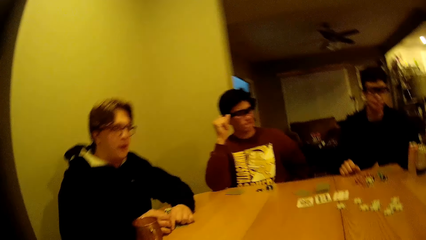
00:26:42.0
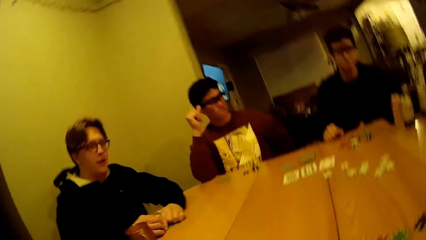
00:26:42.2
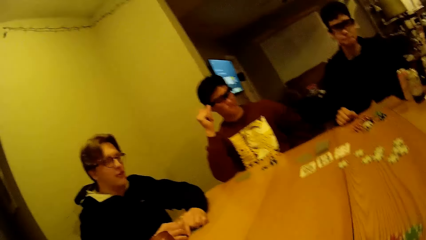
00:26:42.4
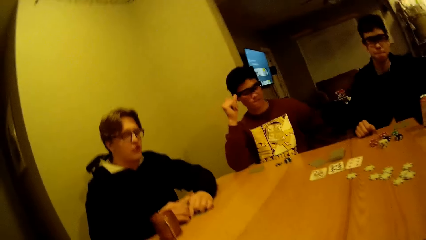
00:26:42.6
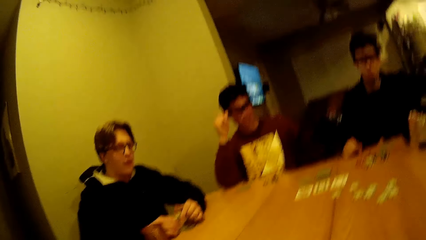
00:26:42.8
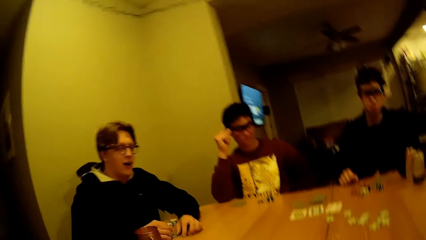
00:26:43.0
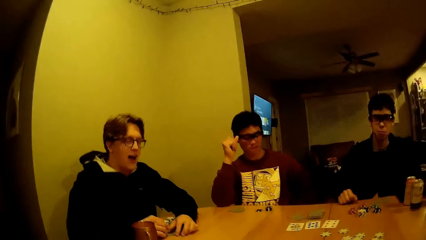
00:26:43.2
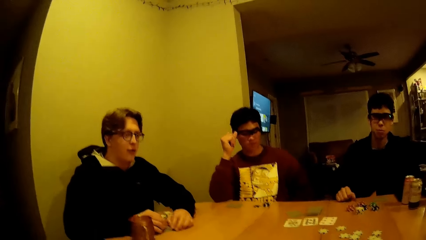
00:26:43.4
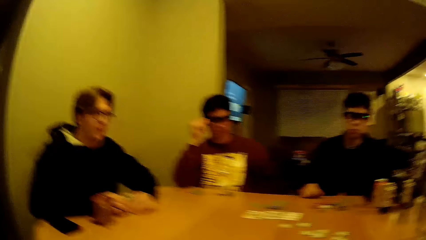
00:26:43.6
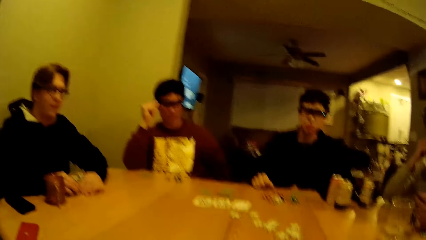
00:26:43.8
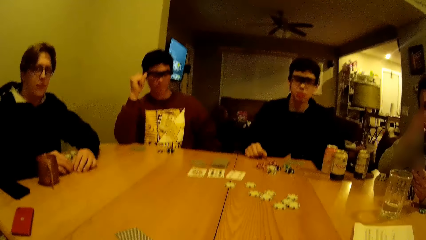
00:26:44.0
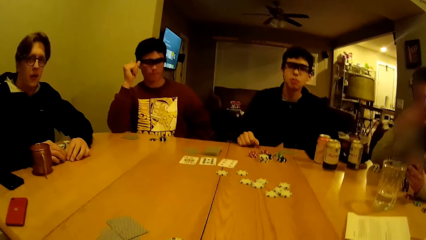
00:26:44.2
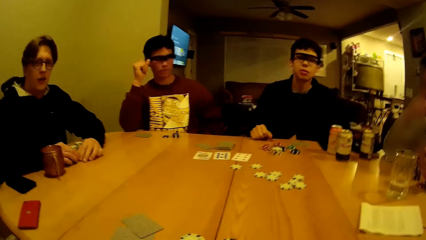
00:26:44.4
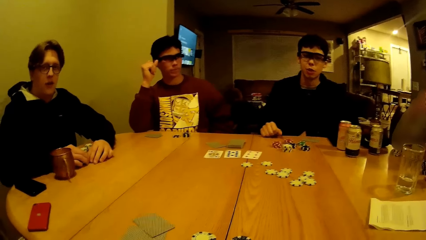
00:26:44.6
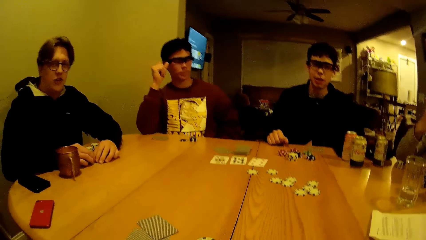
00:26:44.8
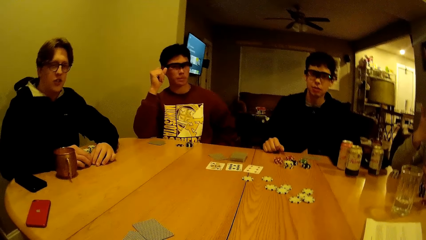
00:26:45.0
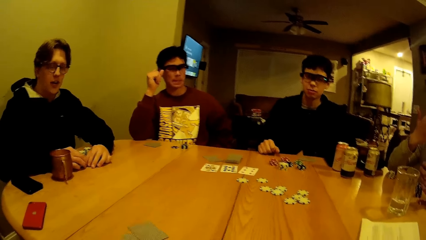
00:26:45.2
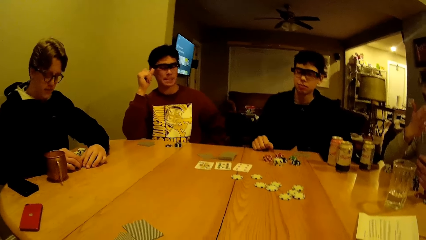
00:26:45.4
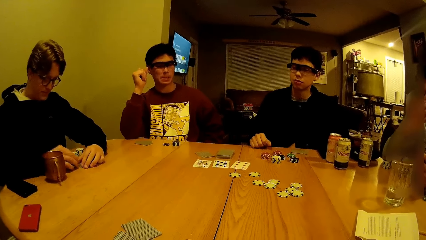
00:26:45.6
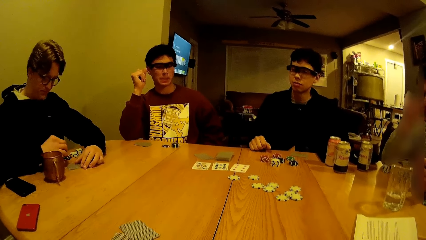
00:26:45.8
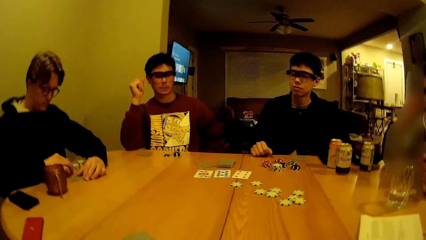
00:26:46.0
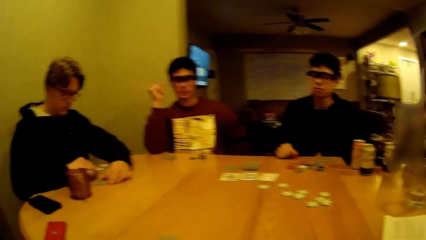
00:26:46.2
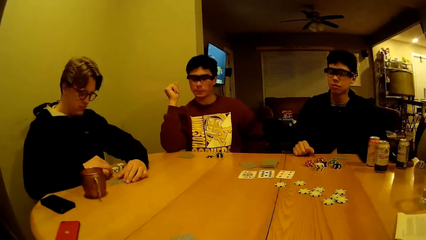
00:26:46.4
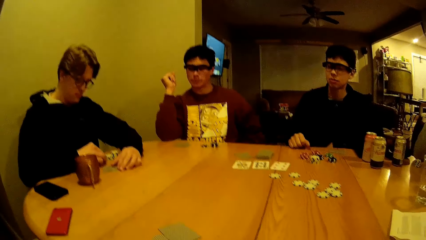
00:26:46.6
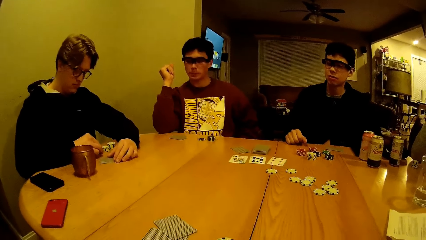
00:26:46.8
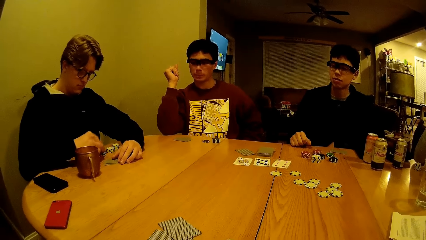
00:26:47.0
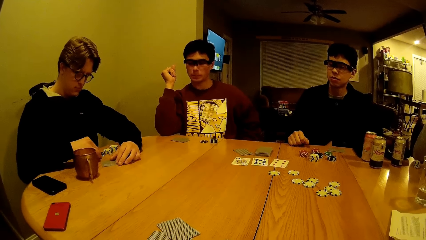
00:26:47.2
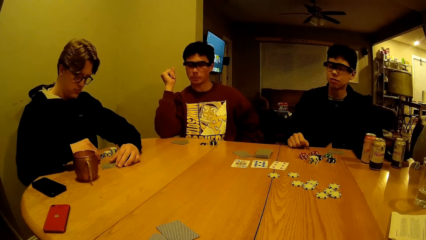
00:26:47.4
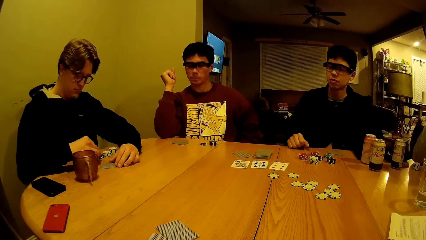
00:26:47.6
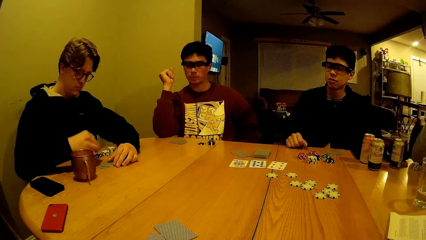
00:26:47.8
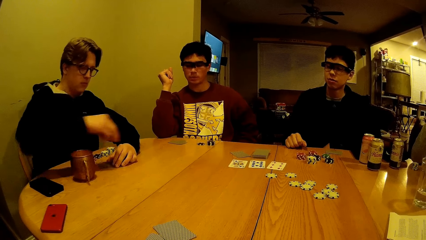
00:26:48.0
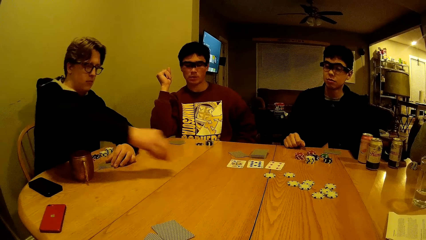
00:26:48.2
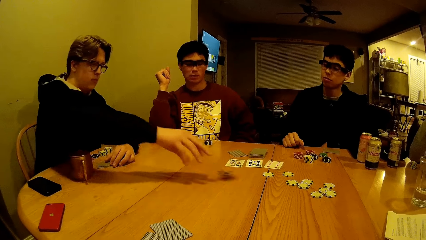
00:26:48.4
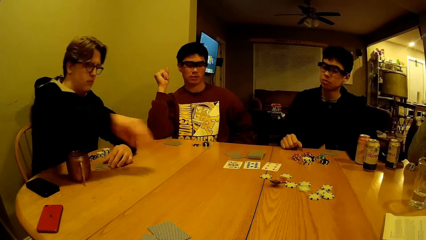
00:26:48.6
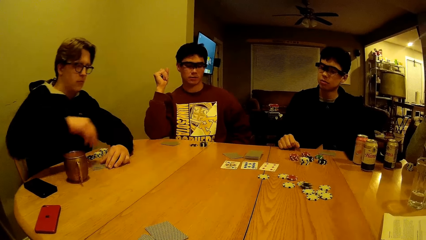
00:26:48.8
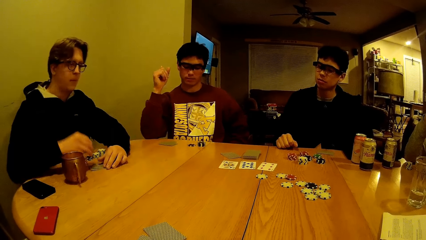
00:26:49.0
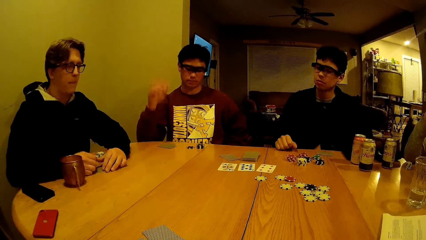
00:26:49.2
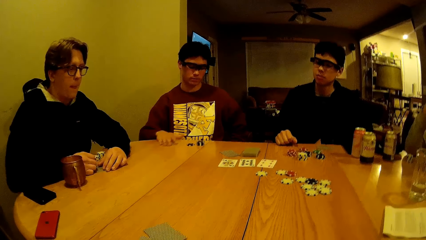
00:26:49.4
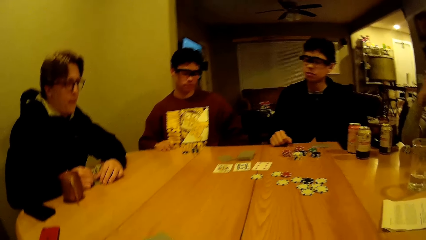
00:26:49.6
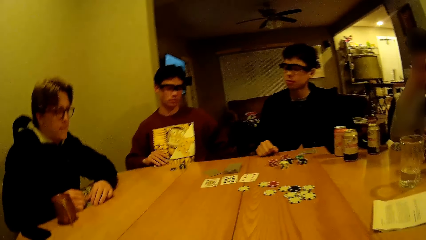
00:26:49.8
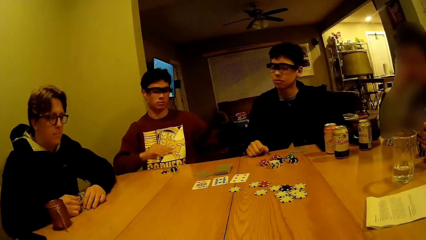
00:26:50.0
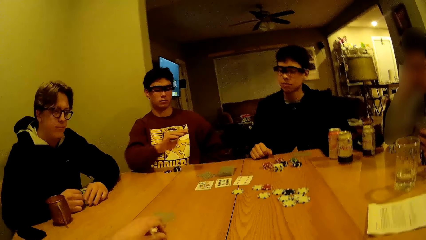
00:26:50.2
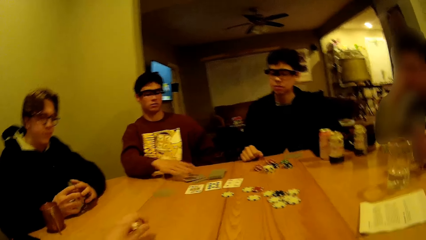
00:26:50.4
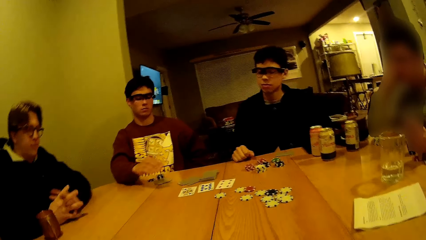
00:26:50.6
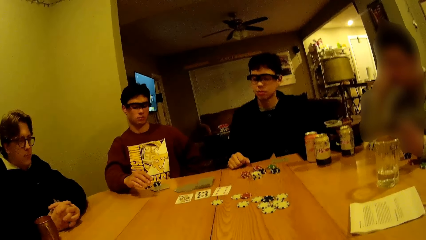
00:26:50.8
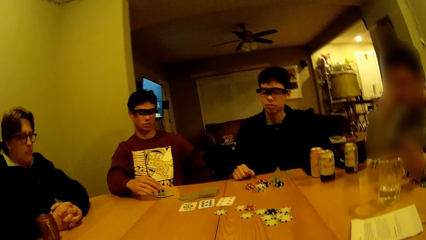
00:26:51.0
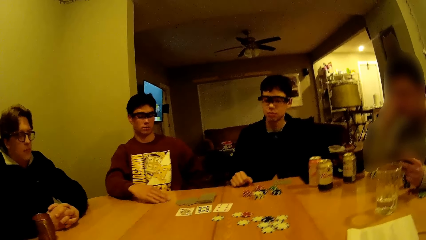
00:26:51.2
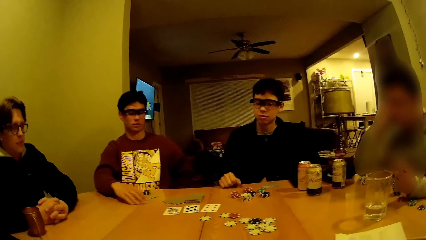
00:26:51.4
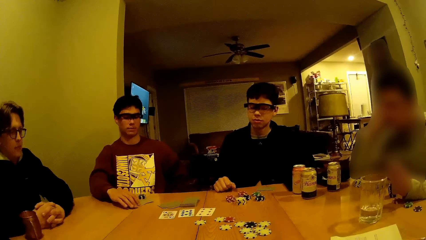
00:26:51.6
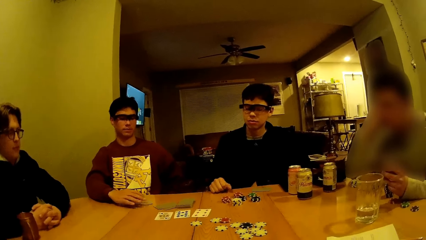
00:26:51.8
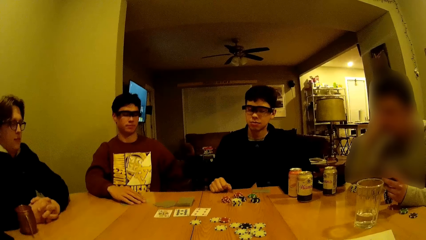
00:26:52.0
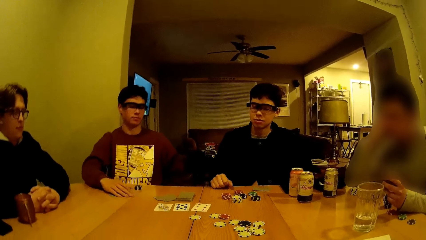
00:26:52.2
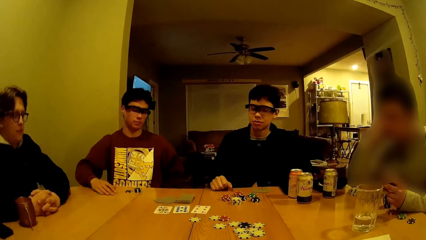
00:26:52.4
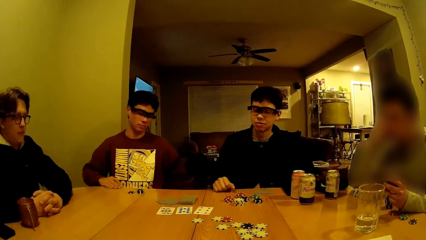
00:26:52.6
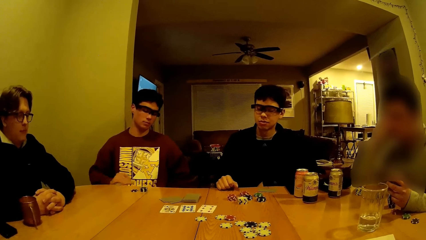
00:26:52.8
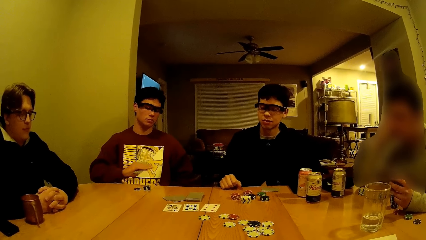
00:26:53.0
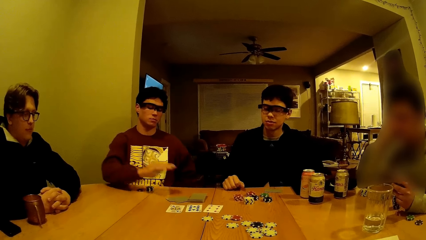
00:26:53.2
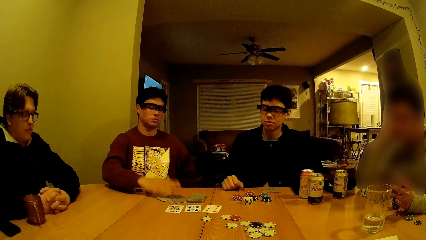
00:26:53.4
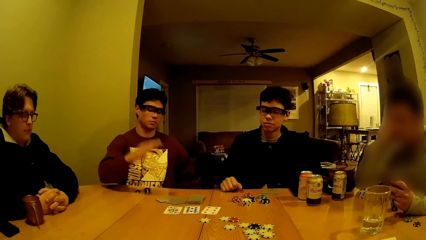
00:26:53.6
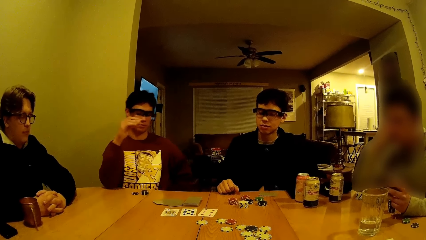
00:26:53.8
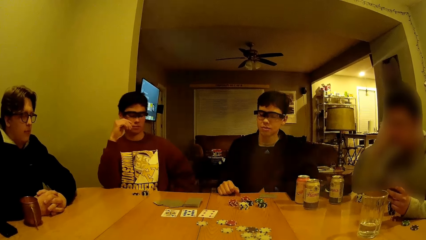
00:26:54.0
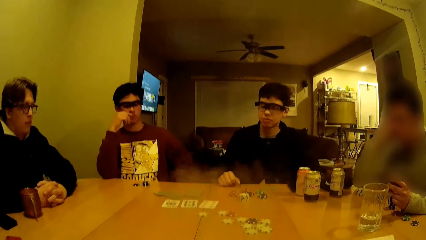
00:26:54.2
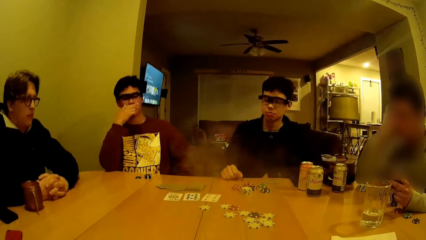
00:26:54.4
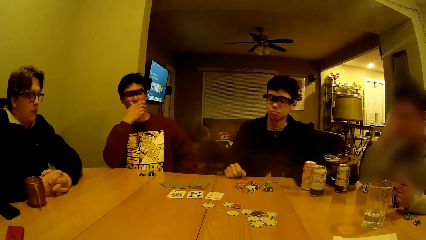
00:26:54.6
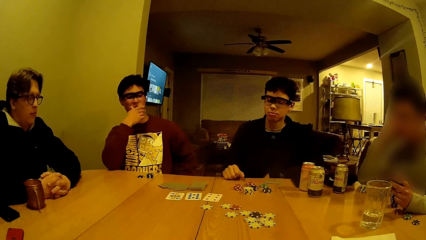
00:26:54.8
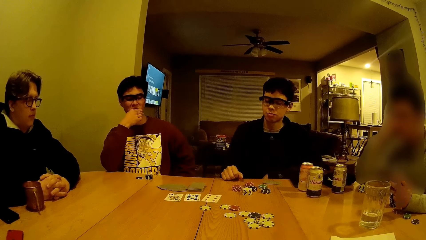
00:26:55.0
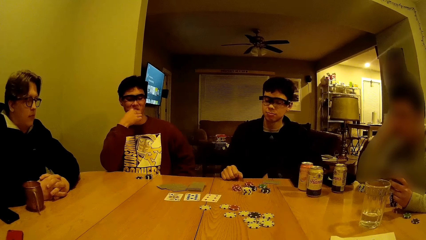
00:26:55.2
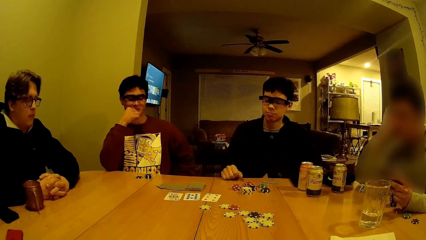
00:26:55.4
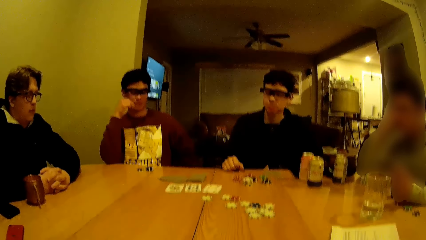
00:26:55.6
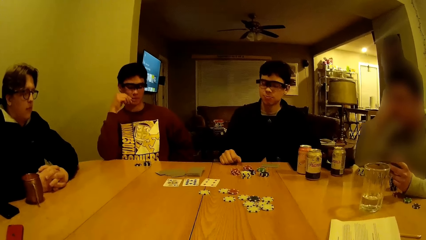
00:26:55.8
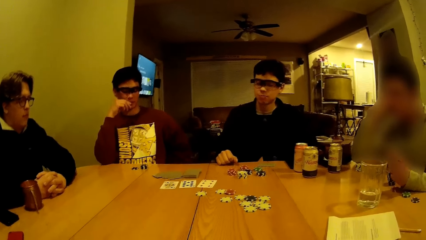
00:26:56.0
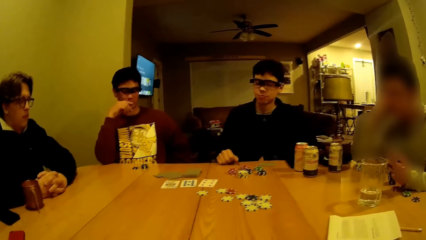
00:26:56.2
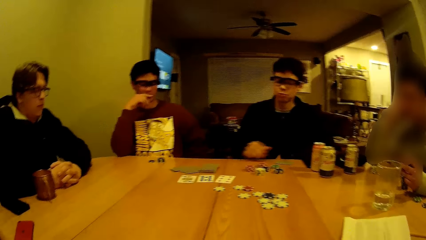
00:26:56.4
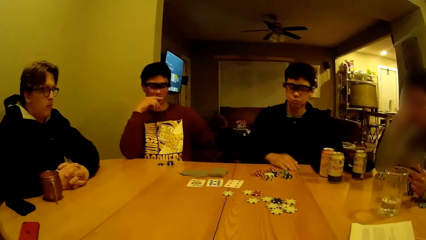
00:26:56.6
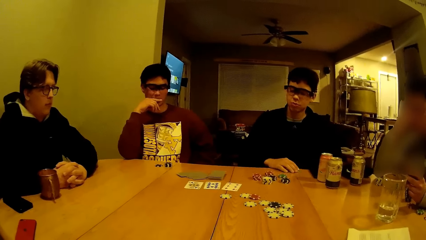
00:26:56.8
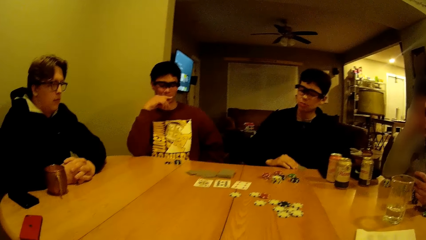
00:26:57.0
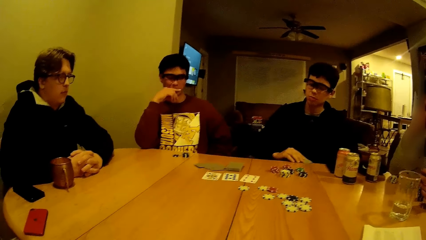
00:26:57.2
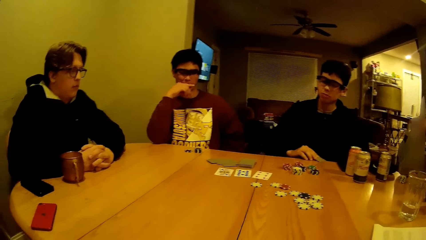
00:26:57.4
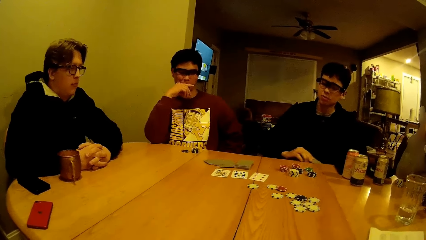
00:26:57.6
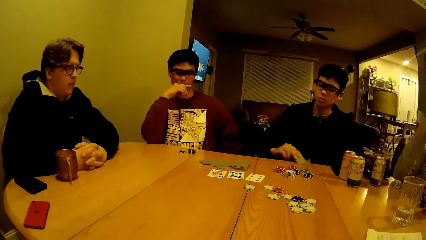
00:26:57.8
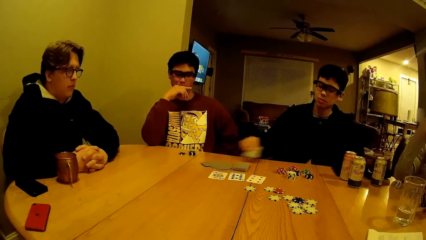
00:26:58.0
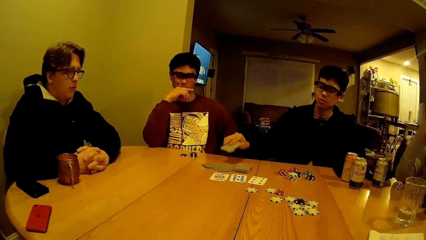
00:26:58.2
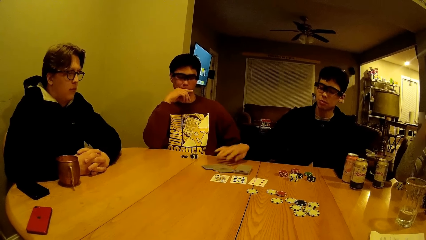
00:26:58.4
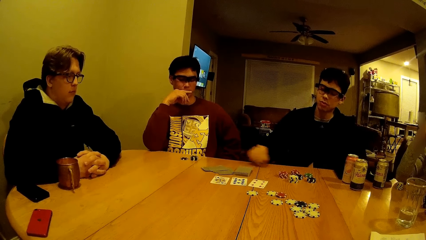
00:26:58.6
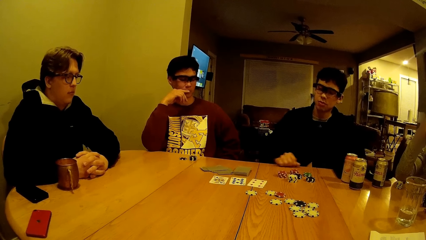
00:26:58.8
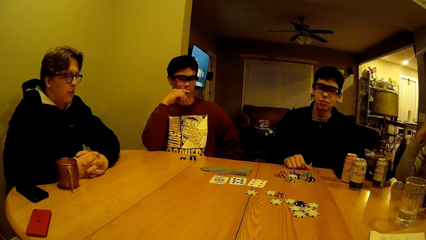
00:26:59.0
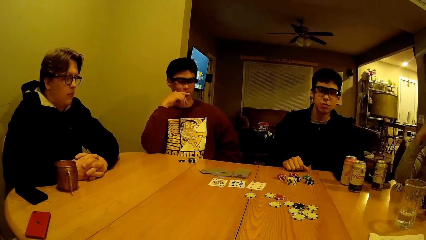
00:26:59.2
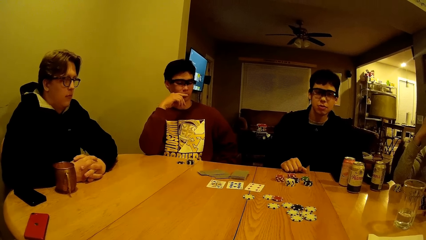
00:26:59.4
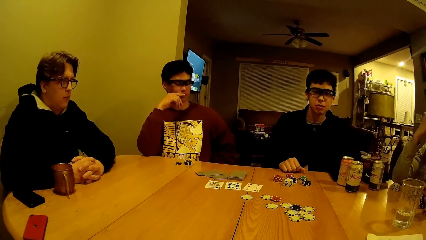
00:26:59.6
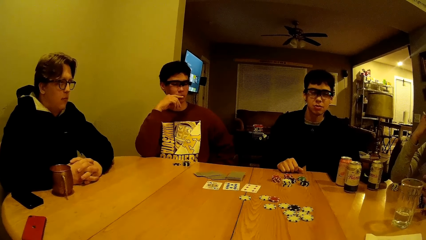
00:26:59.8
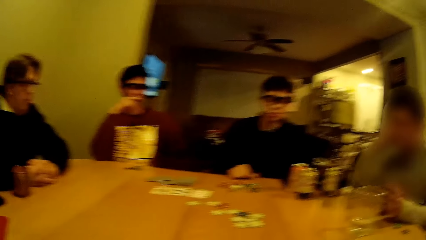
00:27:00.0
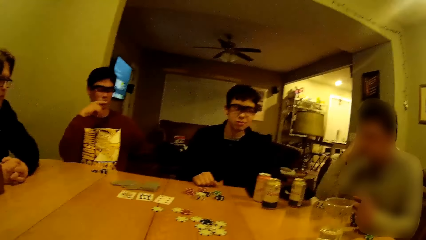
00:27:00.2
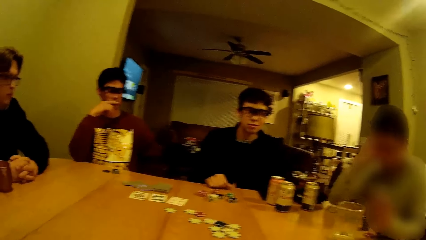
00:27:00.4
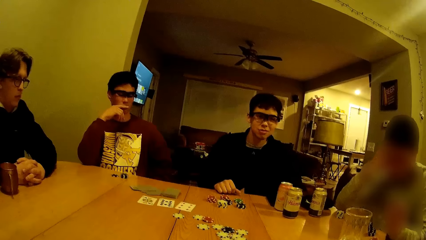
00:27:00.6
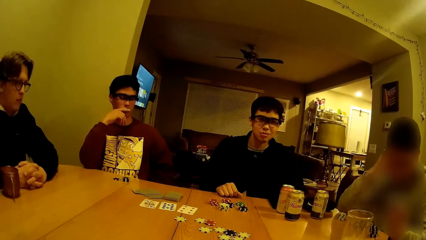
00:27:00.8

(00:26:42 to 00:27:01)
The boy interacts with the camera wearer. Another boy picks up some poker chips on the dining table with his right hand. He moves the poker chips on the dining table with his right hand. A third boy picks up some cards on the table with his right hand. He drops the cards on the table. He moves a card on the table with his right hand. The first boy moves a card on the table with his right hand.
